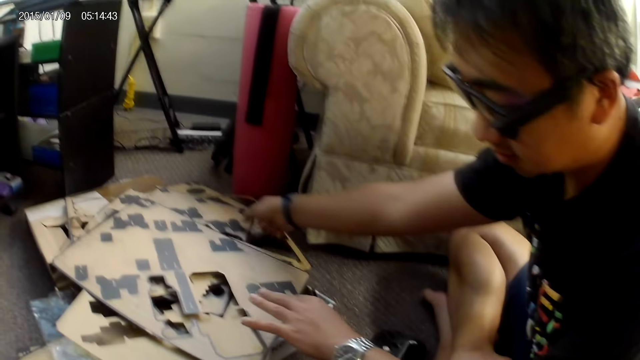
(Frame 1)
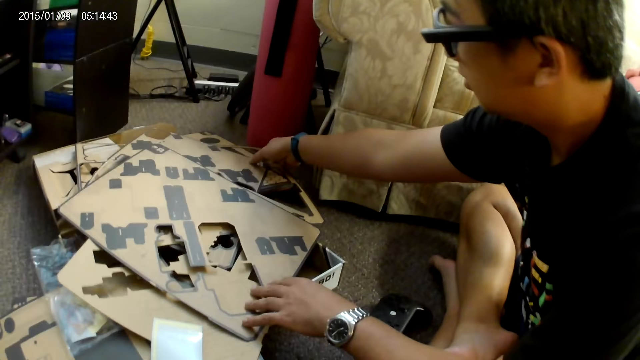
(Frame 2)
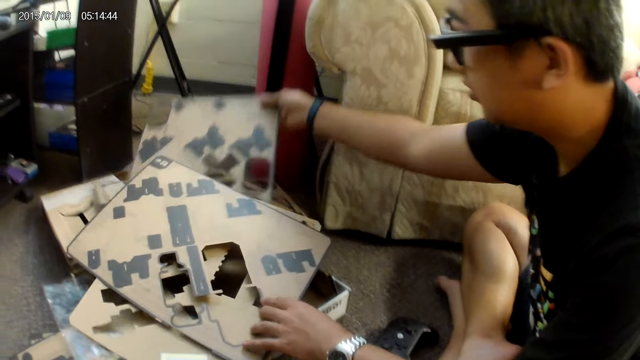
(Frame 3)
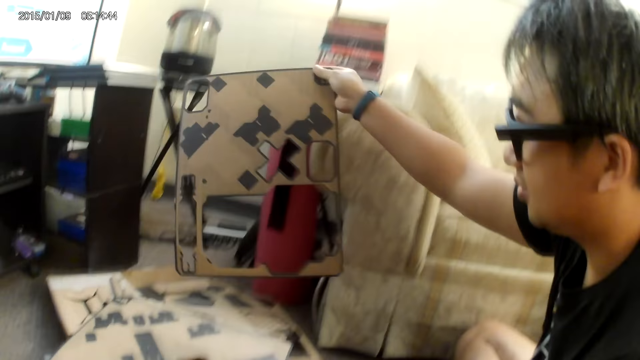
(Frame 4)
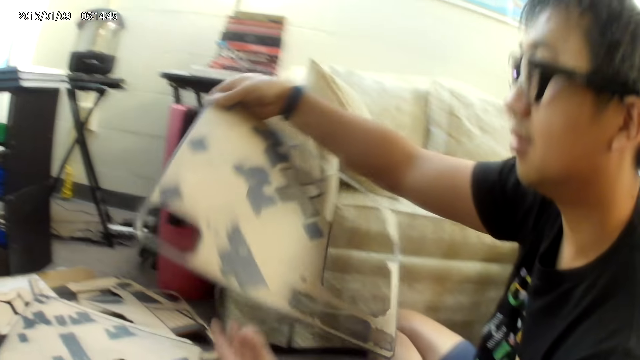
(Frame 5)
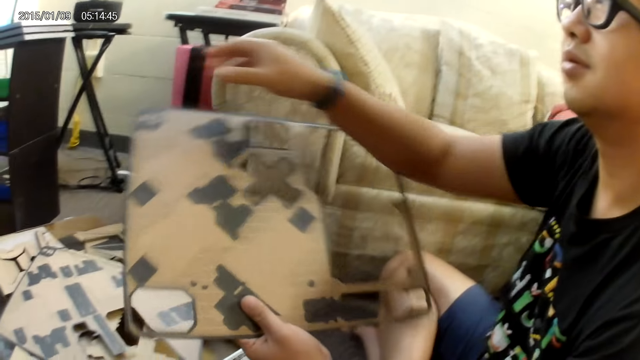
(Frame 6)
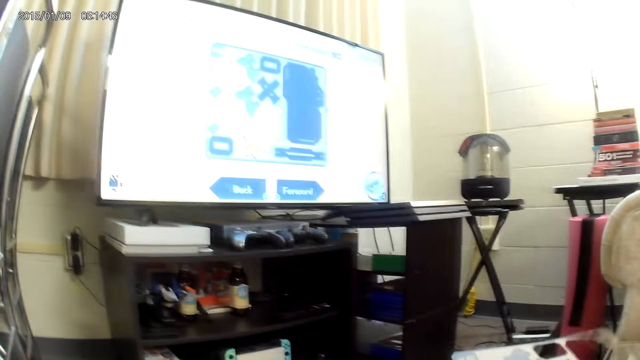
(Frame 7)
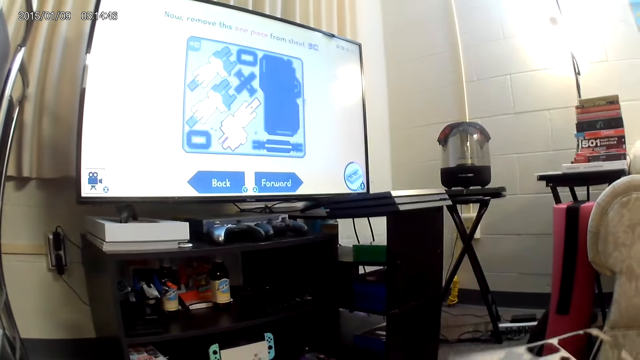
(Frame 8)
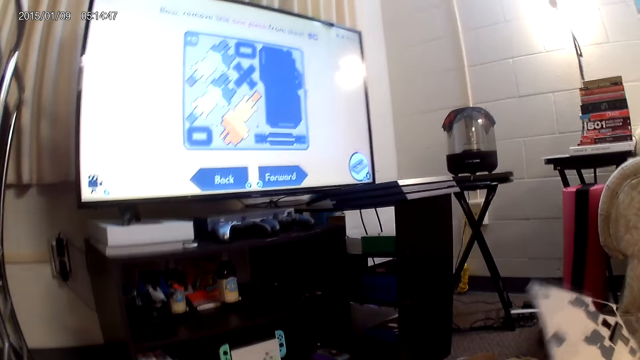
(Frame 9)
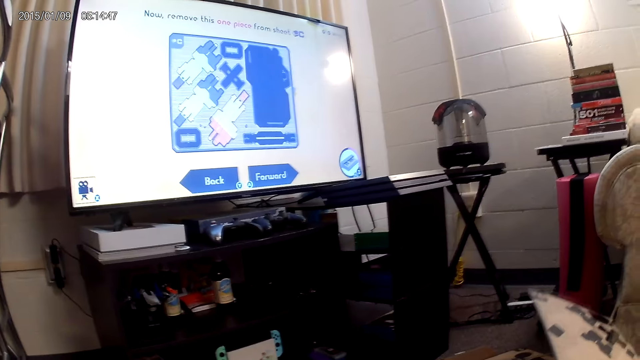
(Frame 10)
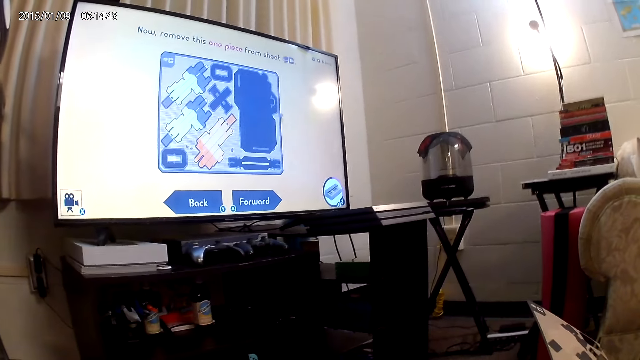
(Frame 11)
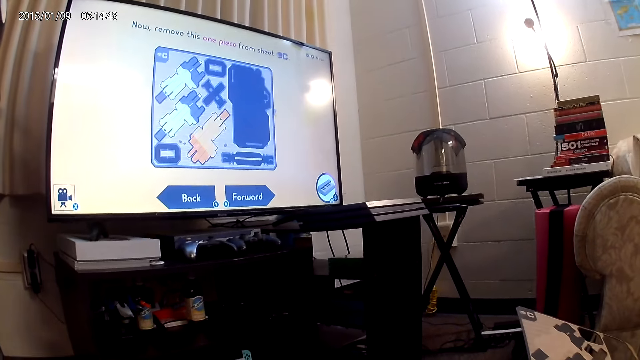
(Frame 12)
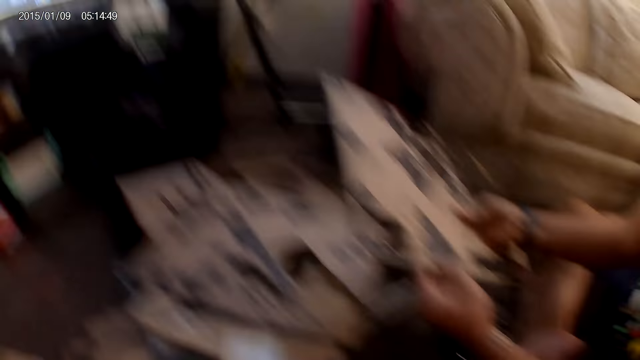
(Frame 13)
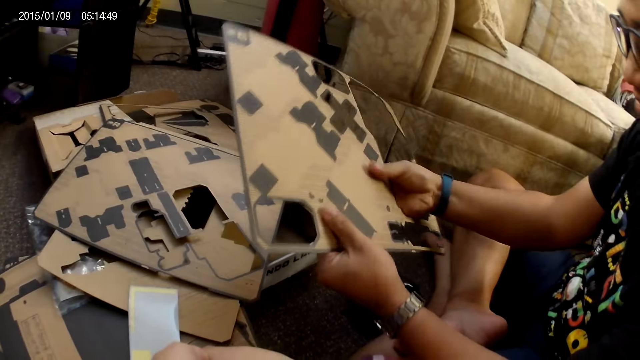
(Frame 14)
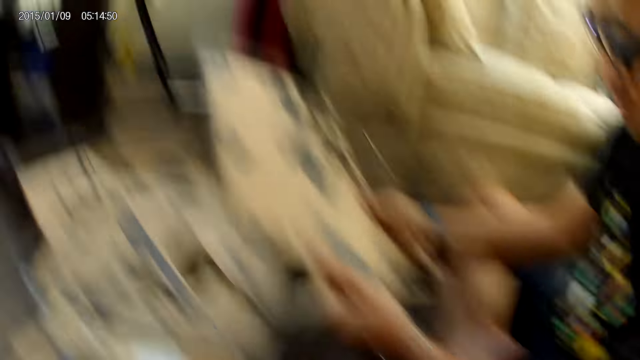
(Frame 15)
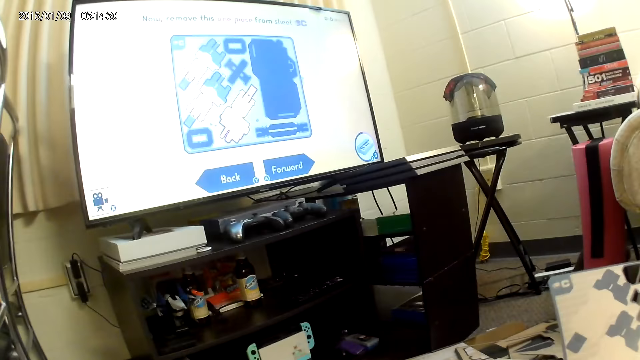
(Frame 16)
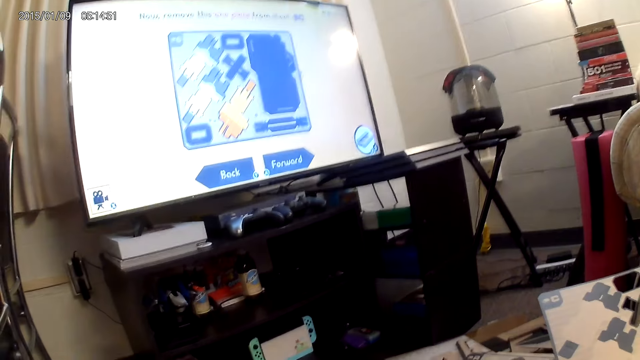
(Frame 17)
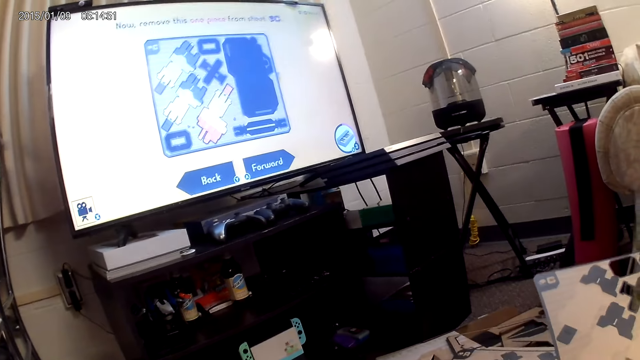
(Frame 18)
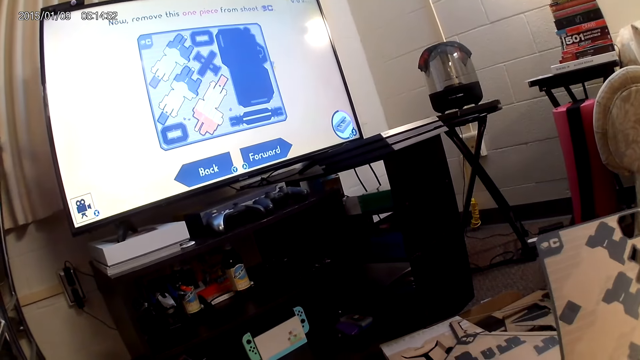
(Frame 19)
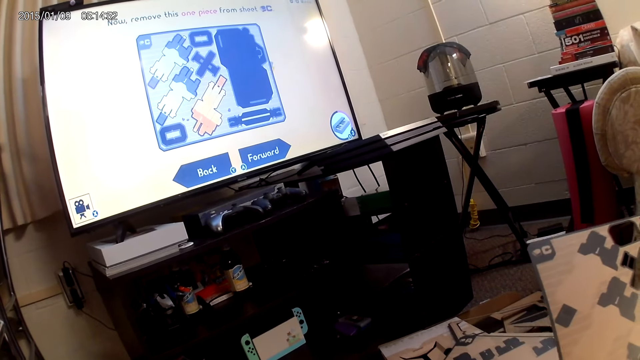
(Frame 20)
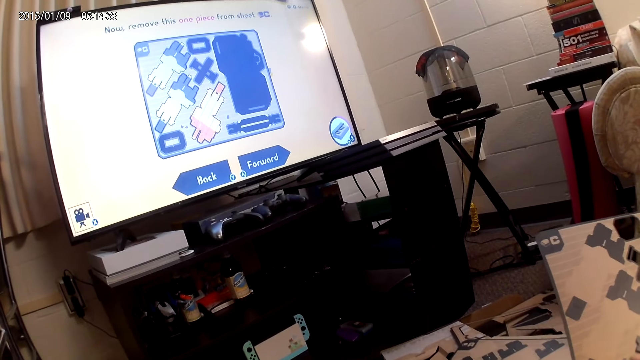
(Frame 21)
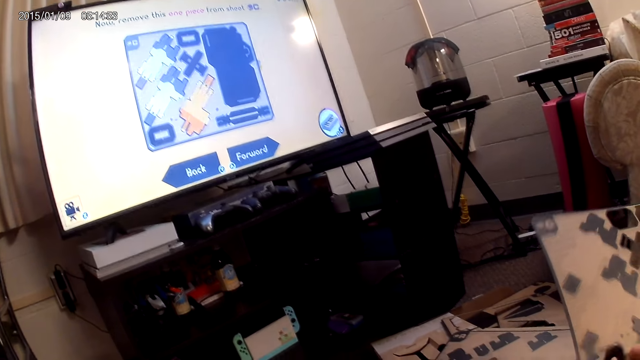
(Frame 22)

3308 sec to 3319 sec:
A man drops a cardboard on a stack of cardboards with his right hand. He picks a cardboard or game part from the stack of cardboards with his right hand. He passes the cardboard from his right hand to his left hand. The camera wearer converses with the man. The man holds the cardboard with both hands and removes the game part from the board.

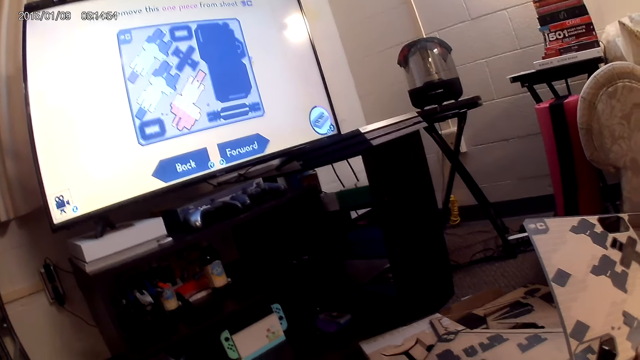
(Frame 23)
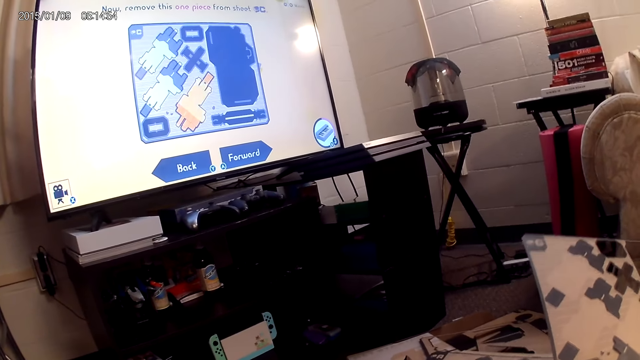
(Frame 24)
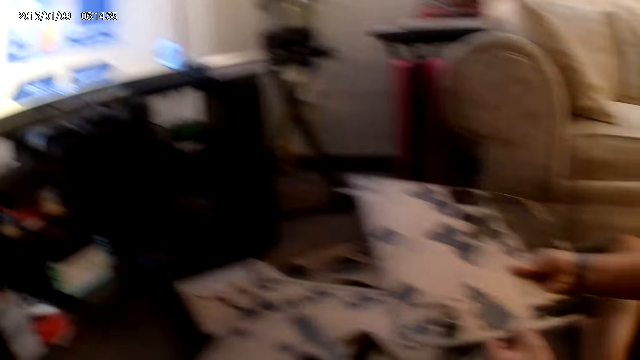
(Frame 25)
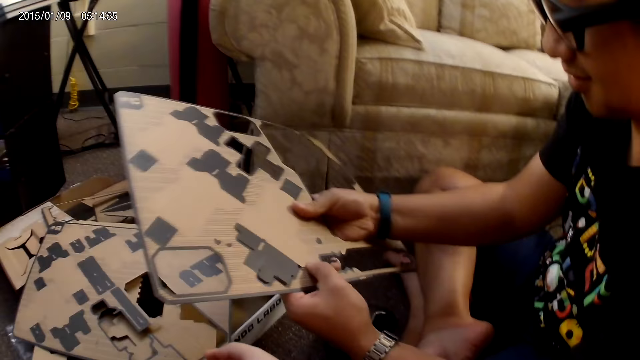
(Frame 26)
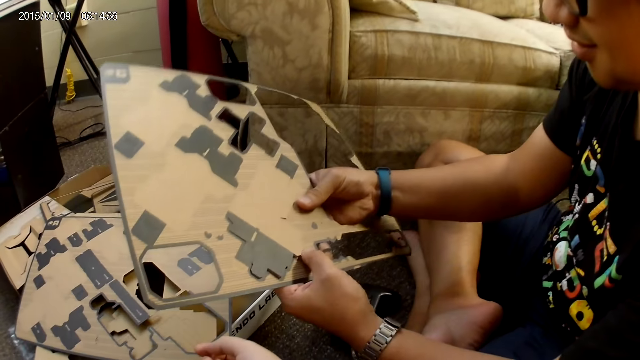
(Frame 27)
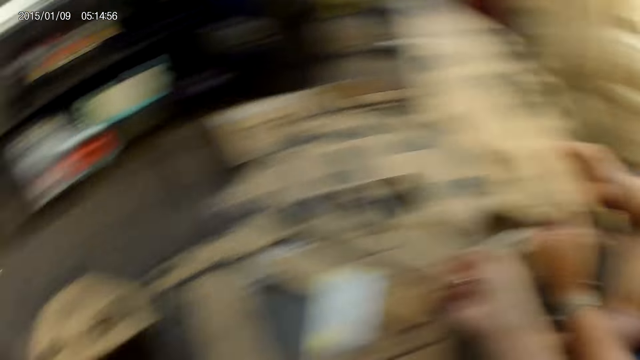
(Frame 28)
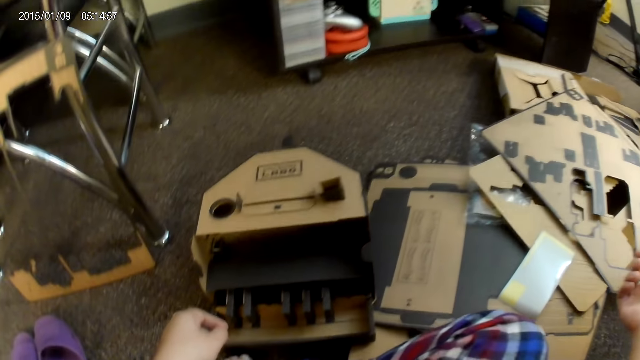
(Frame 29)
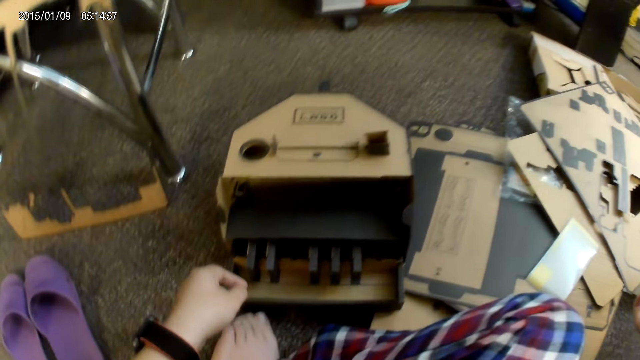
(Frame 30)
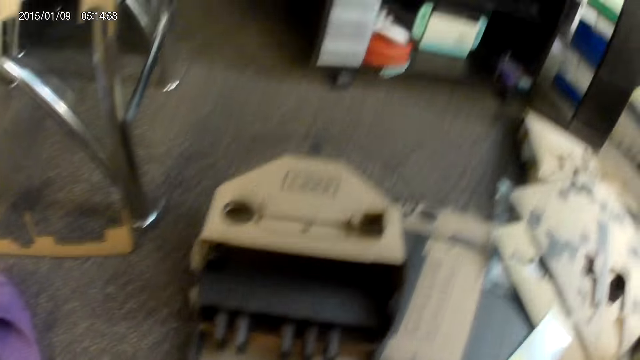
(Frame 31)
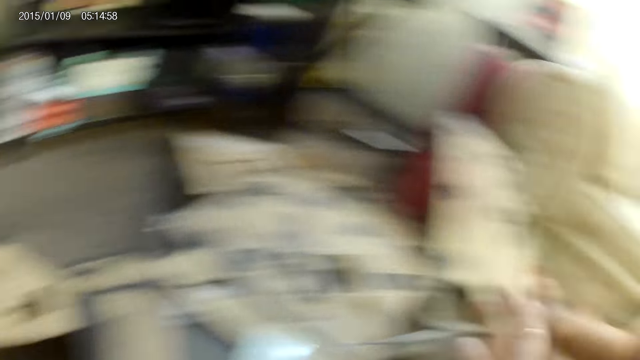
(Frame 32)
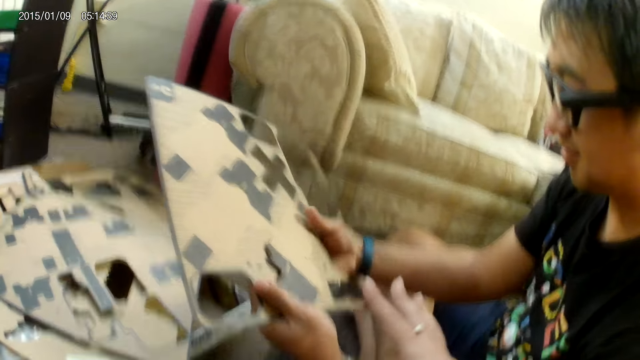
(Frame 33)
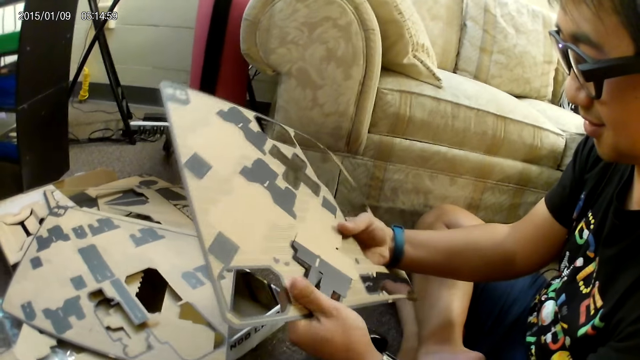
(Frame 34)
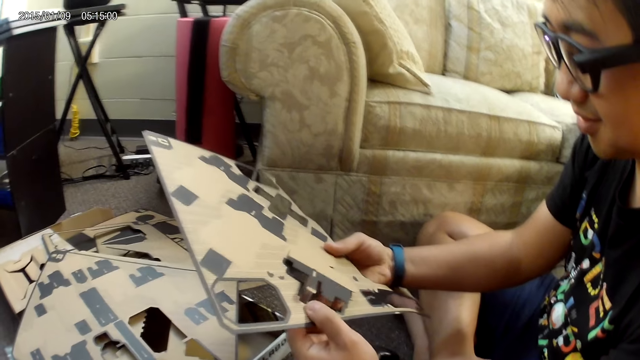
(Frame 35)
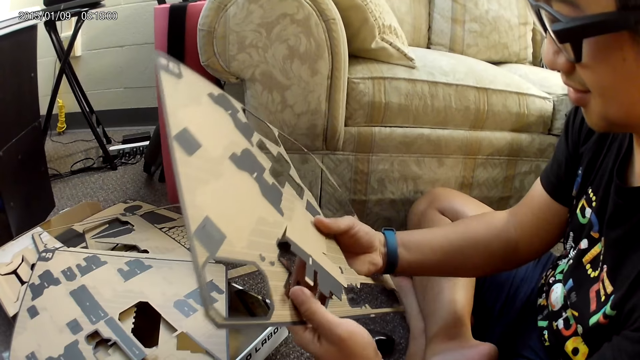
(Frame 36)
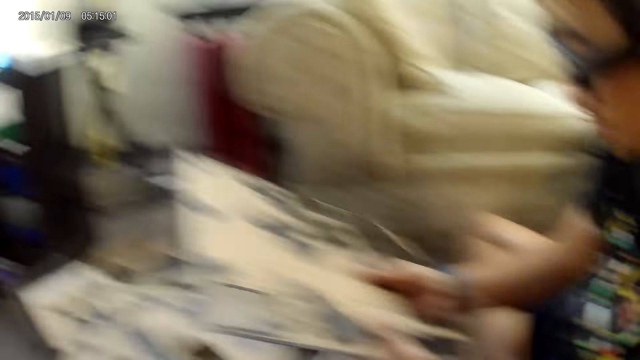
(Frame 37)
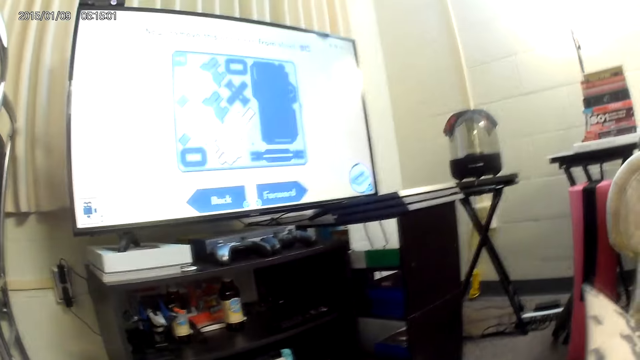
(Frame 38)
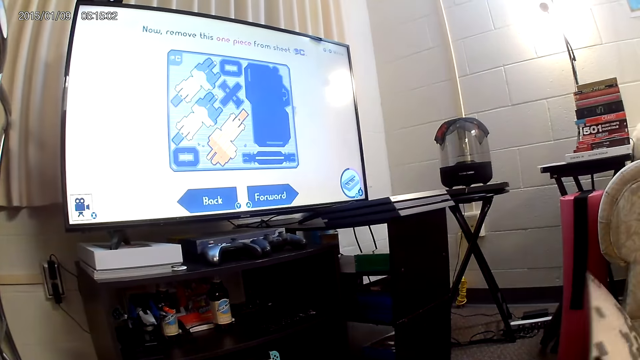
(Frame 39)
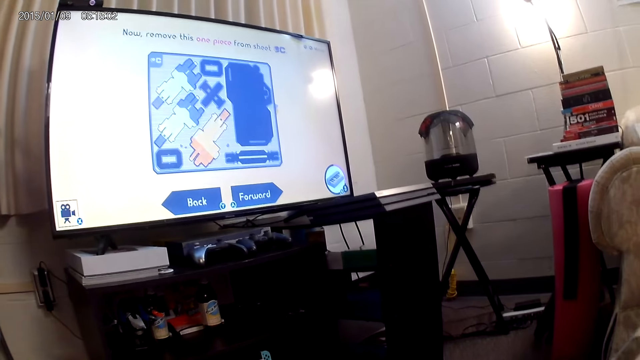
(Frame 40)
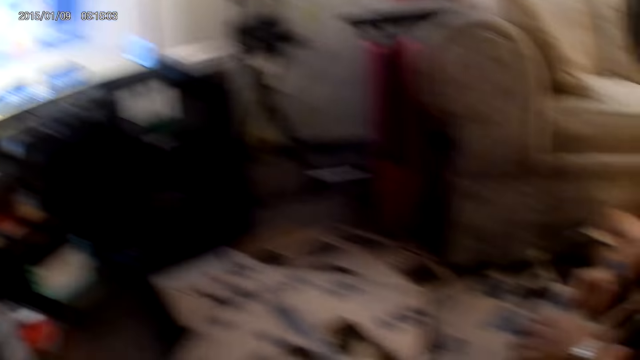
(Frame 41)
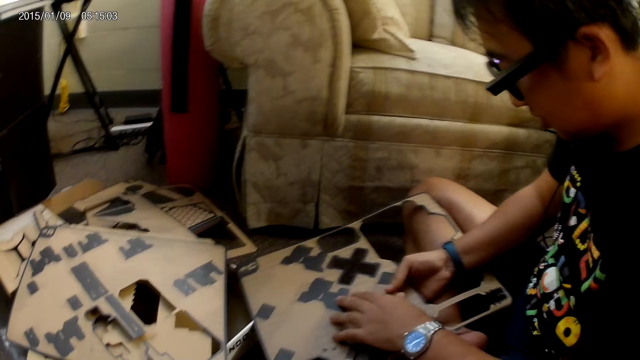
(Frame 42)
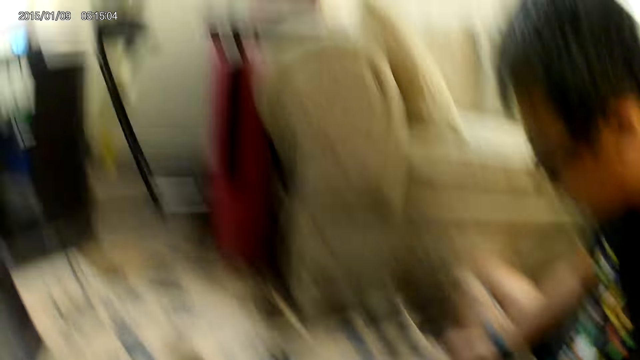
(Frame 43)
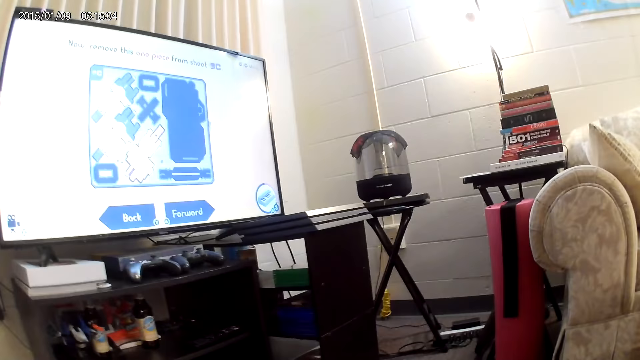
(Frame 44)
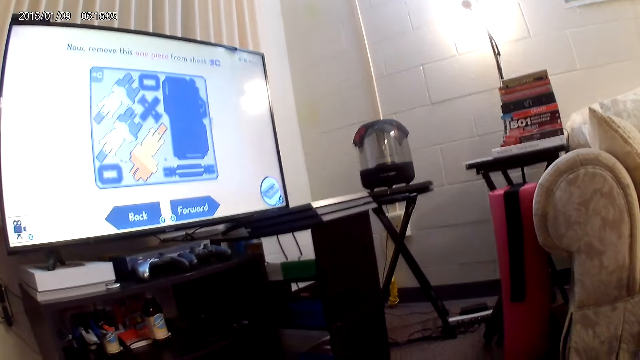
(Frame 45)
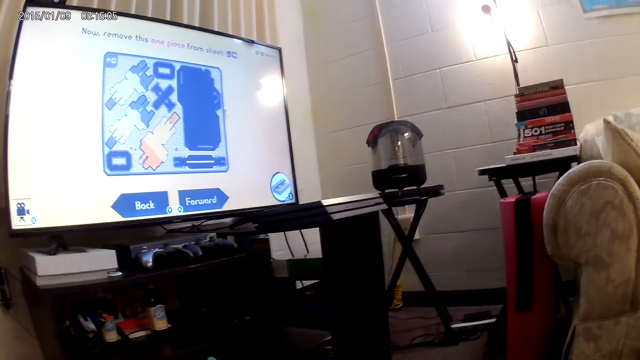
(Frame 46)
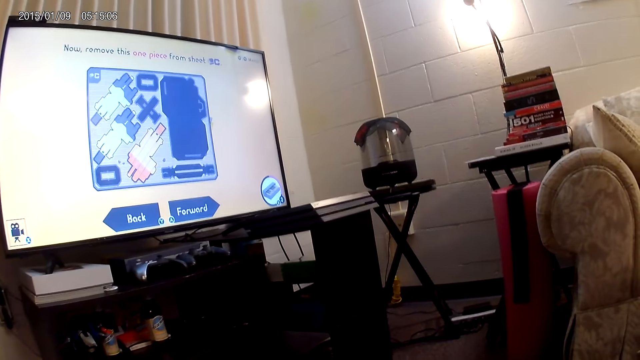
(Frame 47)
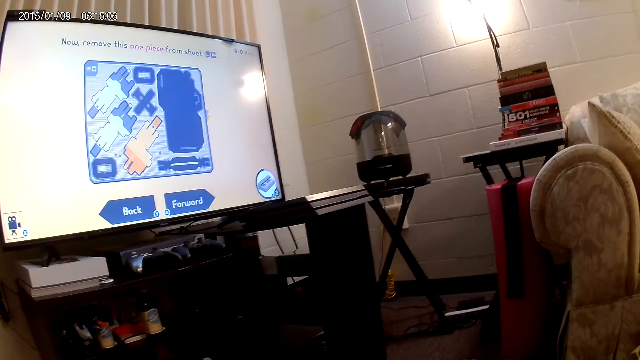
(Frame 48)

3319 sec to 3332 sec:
The camera wearer looks around the house. A man detaches a cardboard or game part with his right hand. The camera wearer does a hand movement. They converse with the man. The man removes the game part from the board. The camera wearer looks around the house. The man detaches the cardboard from the board with both hands.
